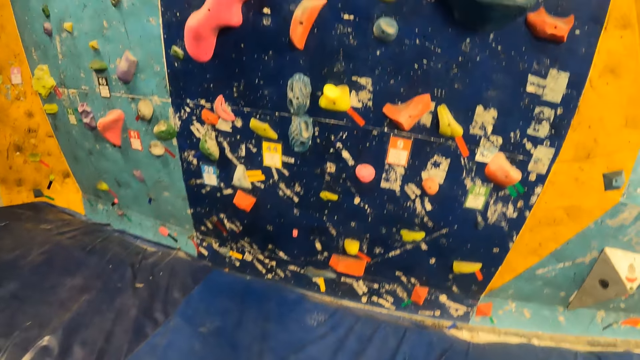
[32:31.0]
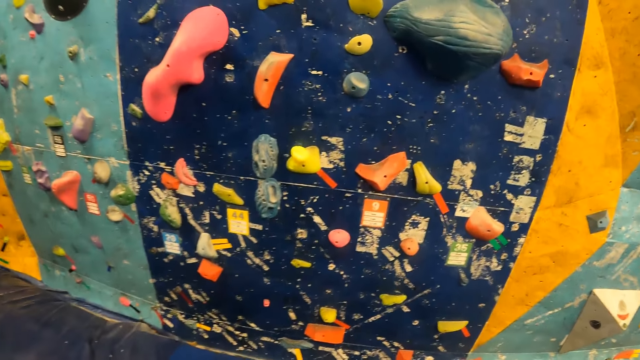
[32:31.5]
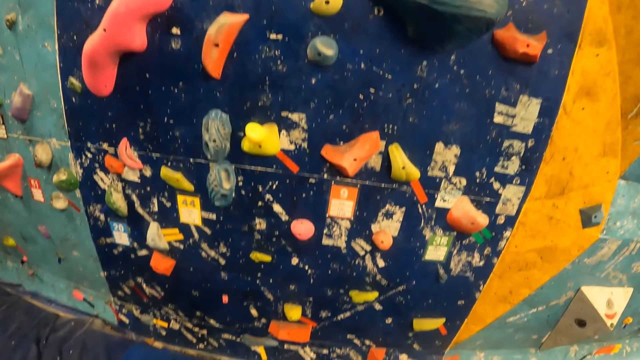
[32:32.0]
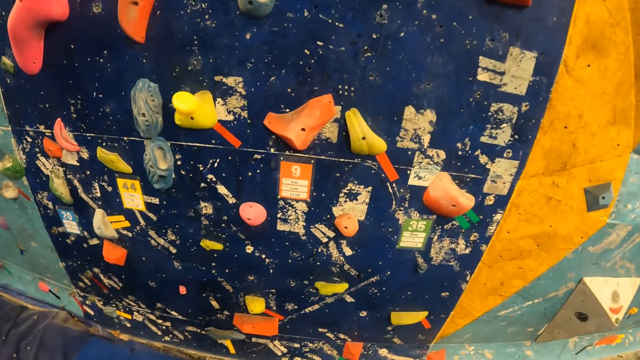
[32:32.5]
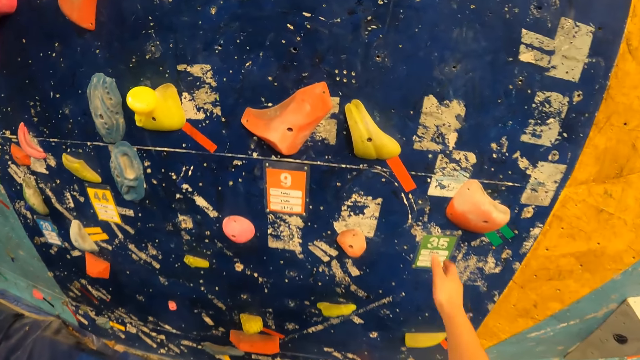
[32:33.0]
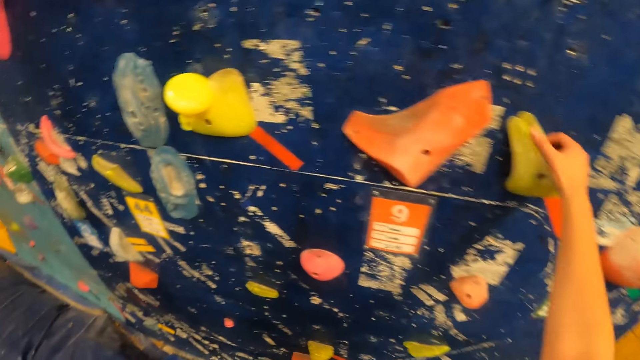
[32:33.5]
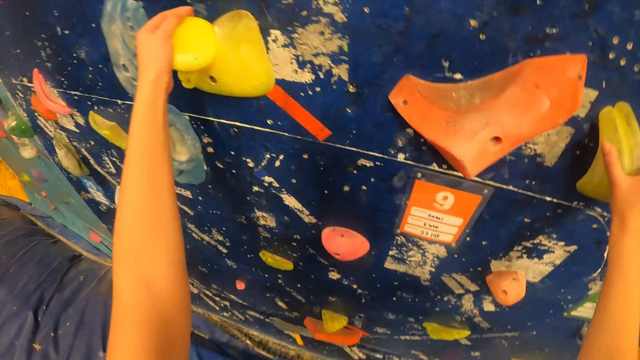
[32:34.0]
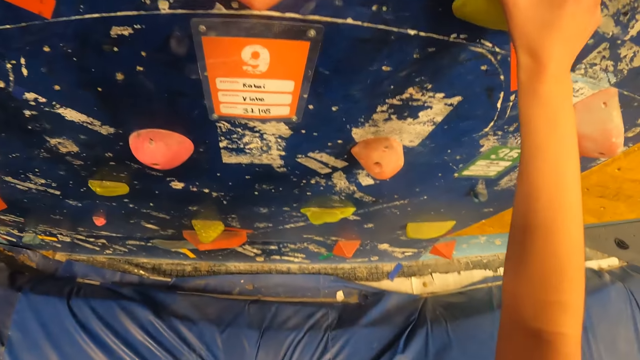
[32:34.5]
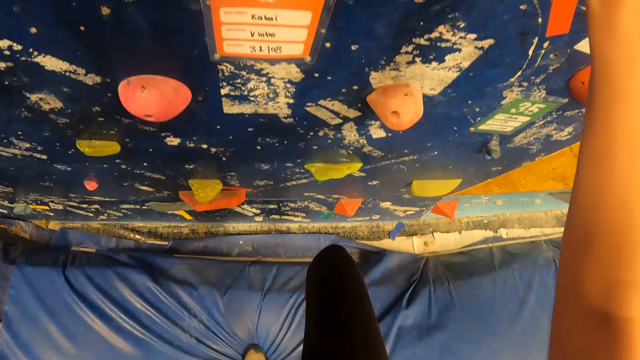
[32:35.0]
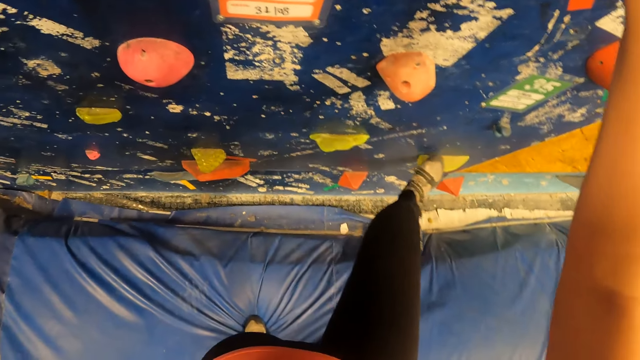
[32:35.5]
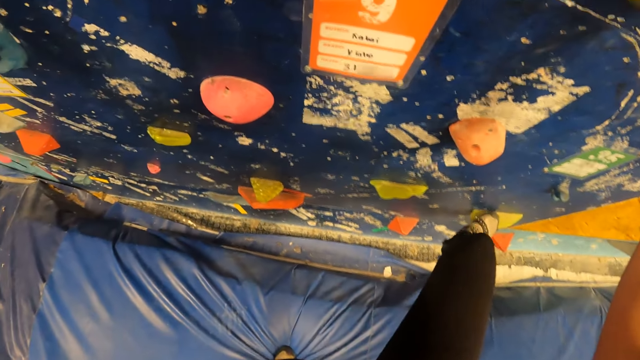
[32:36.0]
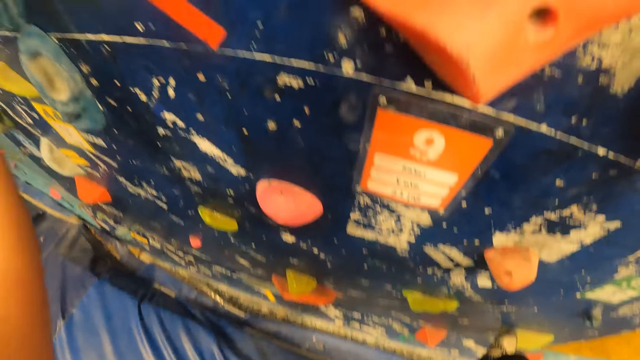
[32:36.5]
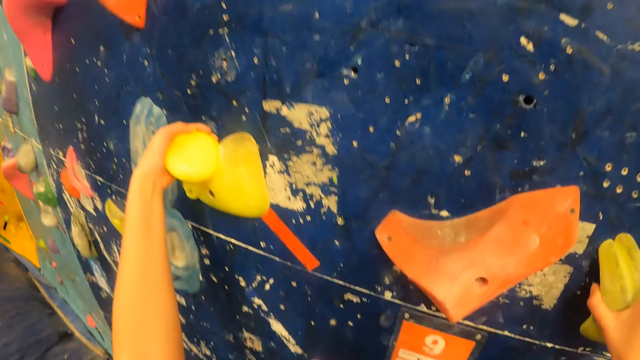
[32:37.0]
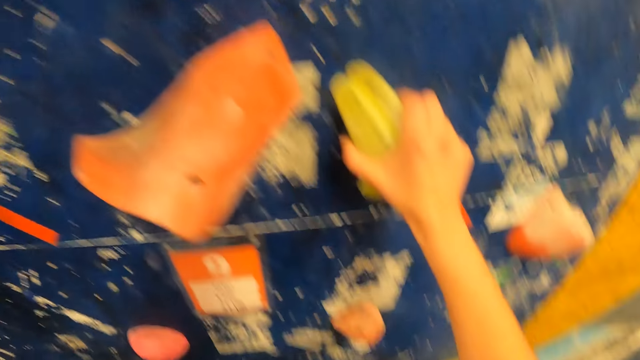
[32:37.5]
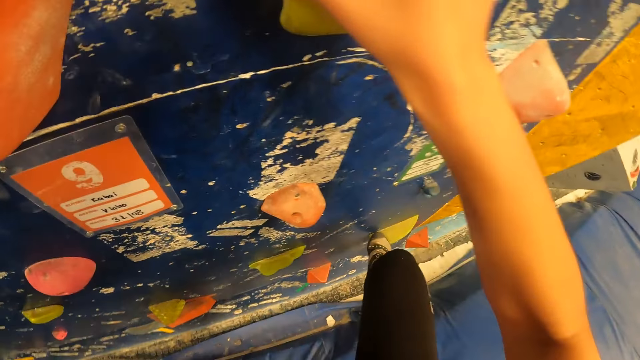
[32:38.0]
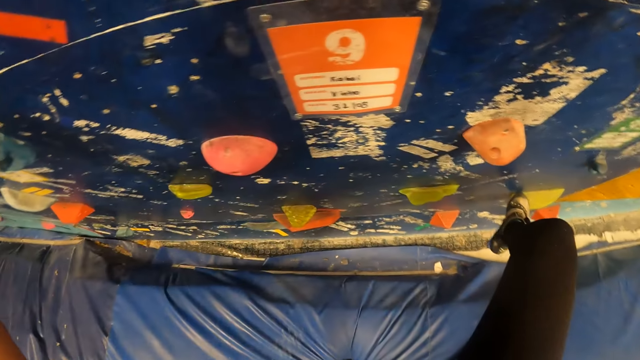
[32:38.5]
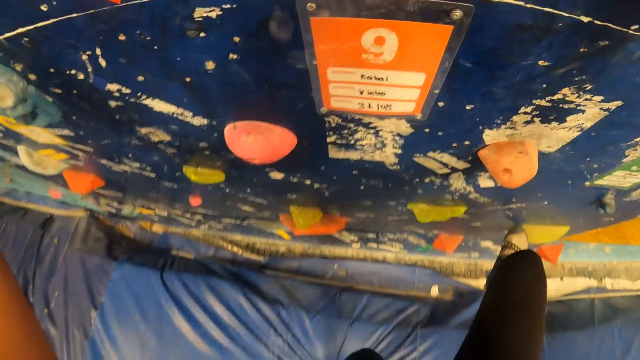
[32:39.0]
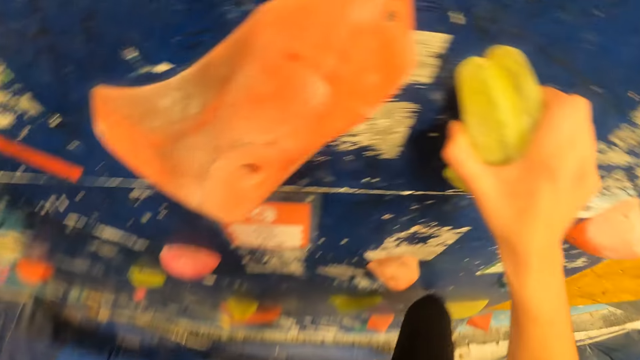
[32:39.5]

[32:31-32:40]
The camera wearer walks towards the climbing wall. She holds a climbing grip on the wall with her right hand. She climbs the wall. She holds a climbing grip on the wall with her left hand. She puts her right leg on a foothold on the wall.

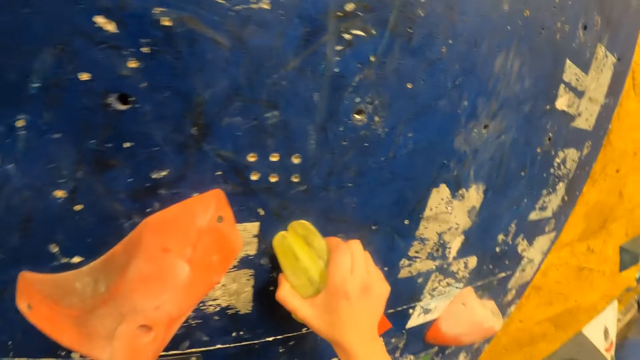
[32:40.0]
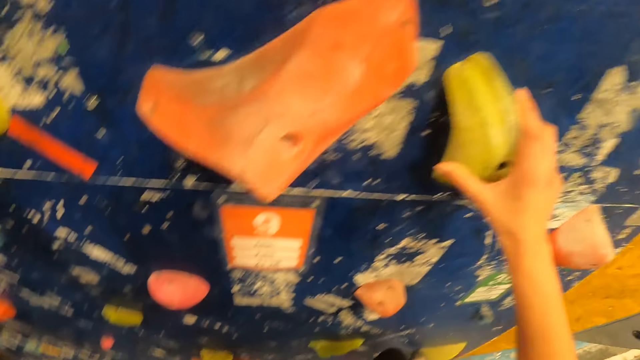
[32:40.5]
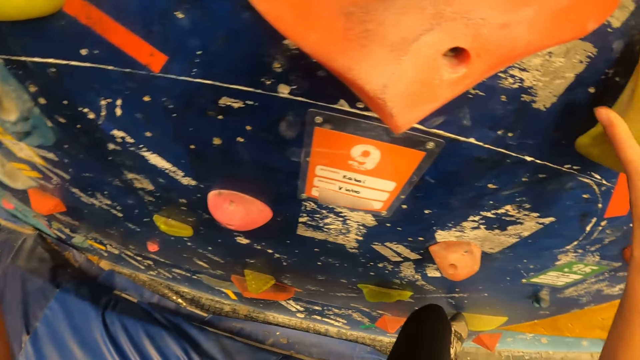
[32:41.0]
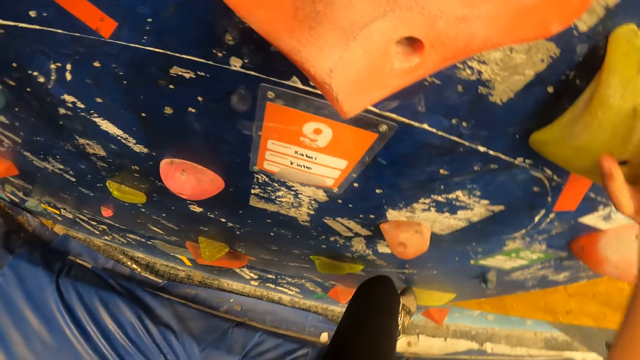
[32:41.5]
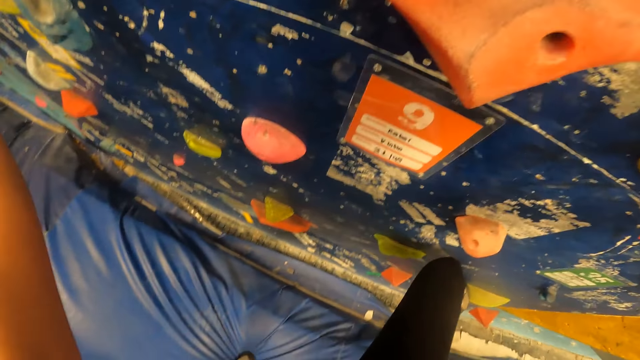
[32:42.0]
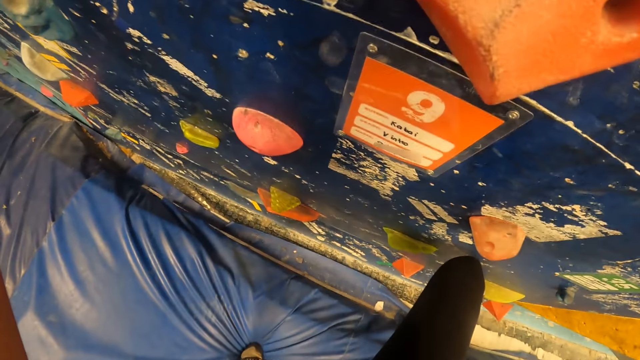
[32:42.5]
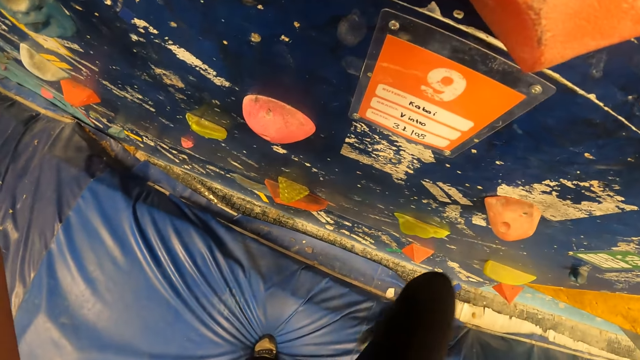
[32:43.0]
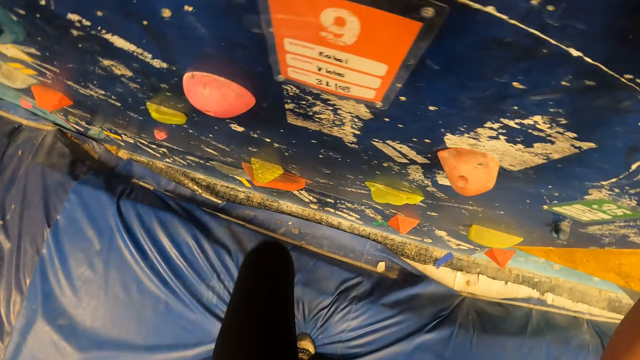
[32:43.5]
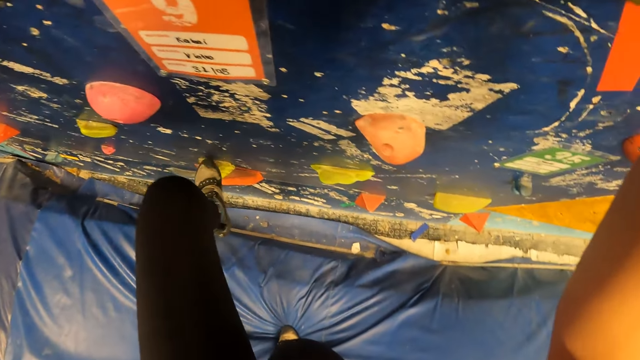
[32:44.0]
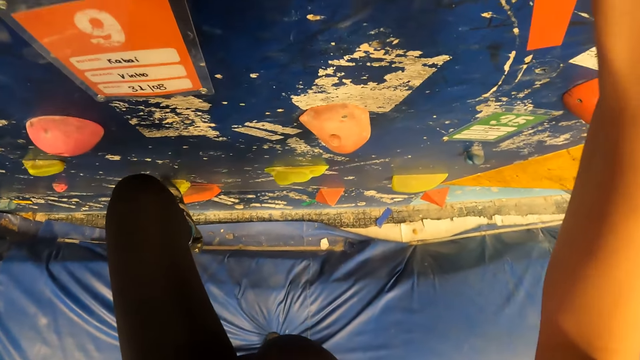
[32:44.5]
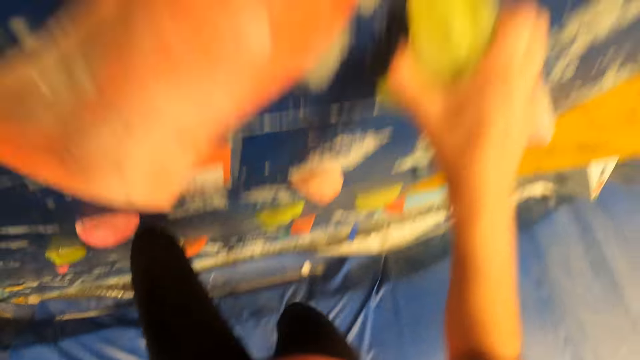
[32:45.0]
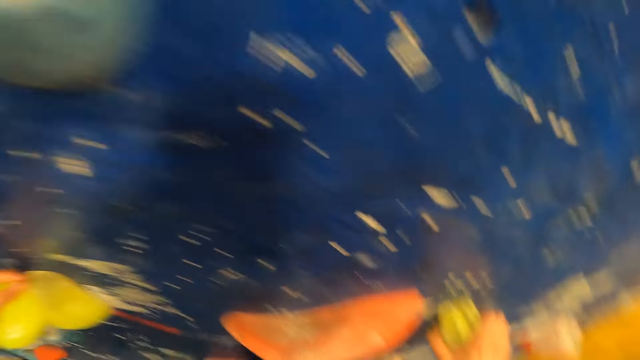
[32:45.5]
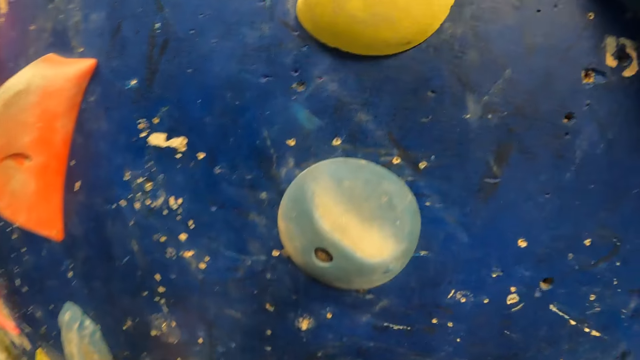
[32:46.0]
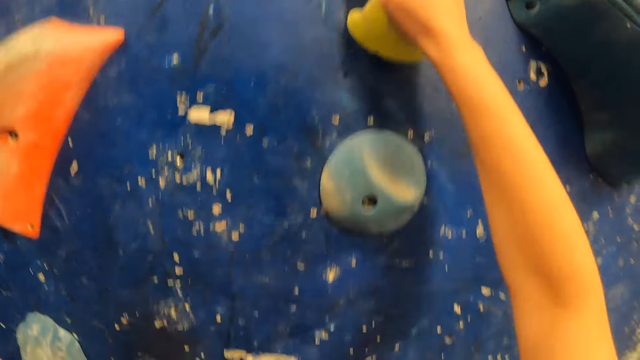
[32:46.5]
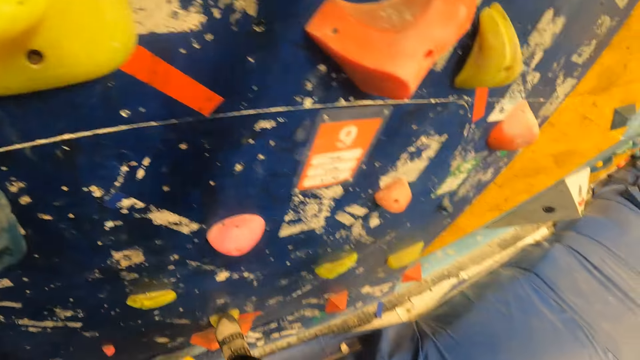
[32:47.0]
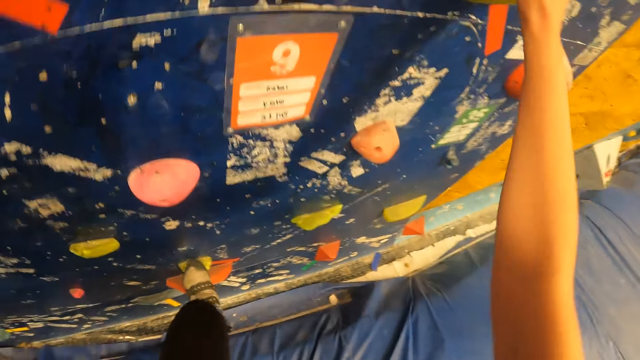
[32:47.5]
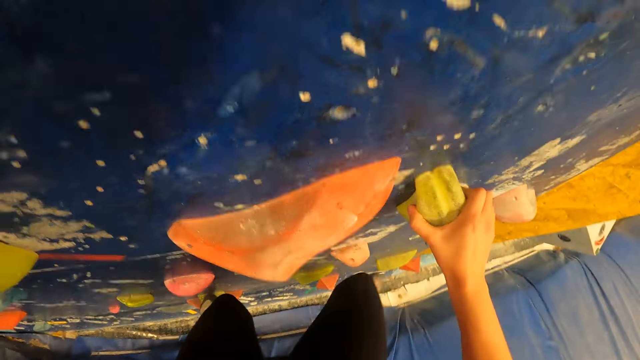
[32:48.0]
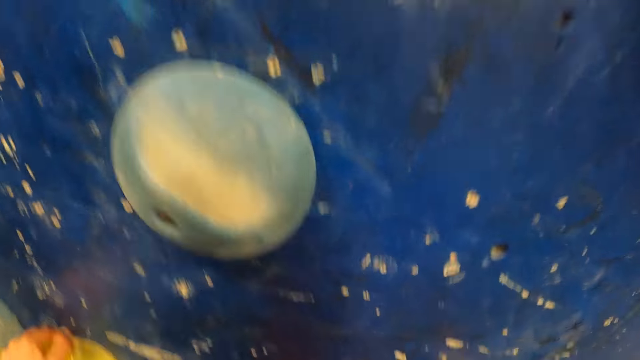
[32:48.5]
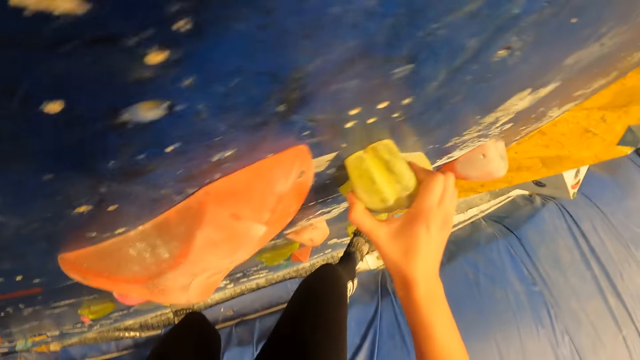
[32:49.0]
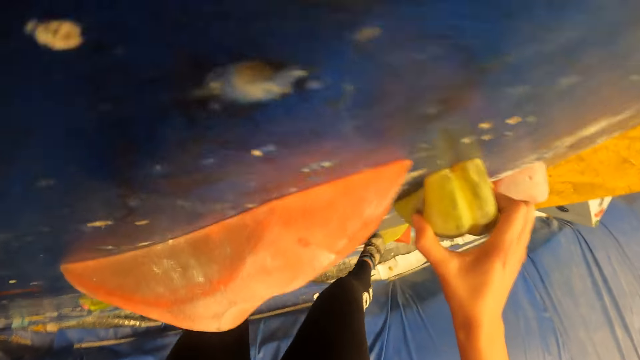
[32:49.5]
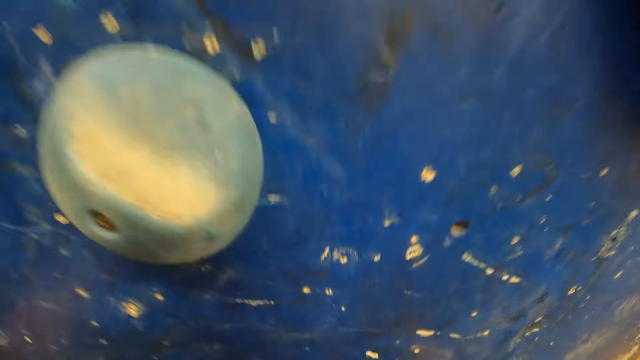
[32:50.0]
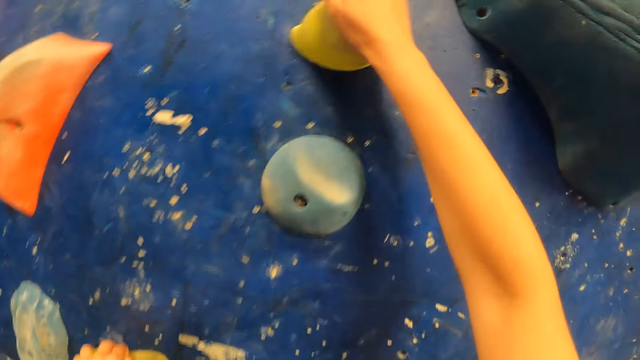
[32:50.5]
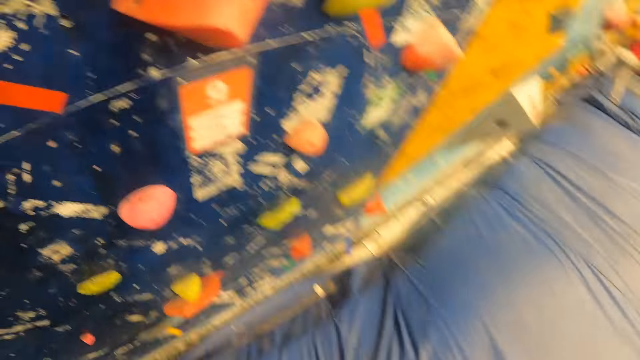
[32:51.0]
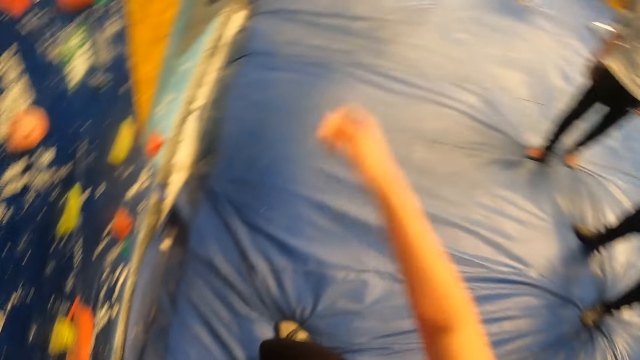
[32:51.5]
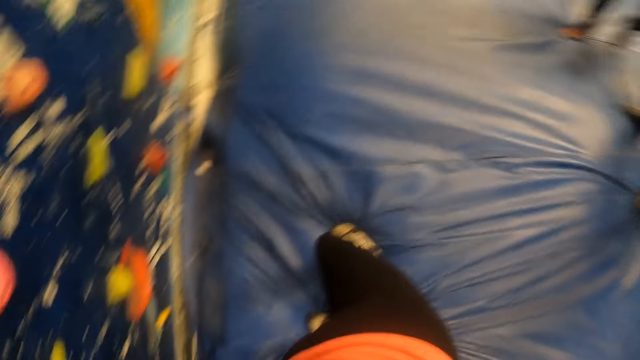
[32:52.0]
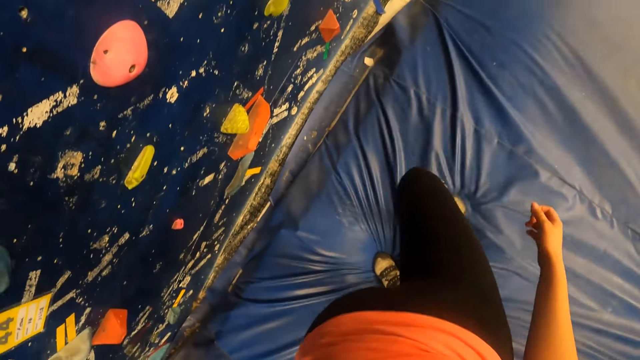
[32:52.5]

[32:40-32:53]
The camera wearer lifts her right hand from the climbing grip on the wall. She holds the climbing grip on the wall with her right hand. She lifts her right leg from the foothold on the wall. She places her right leg on an exercise bed. She lifts her left leg from the exercise bed. She places her left leg on a foothold on the wall. She lifts her right leg from the exercise bed. She holds a climbing grip on the wall with her right hand. She places her right leg on a foothold on the wall. She jumps down.
